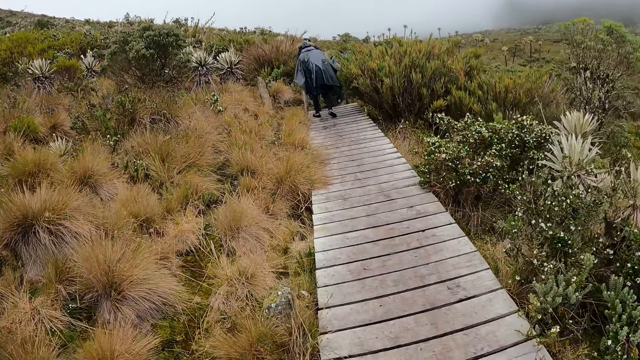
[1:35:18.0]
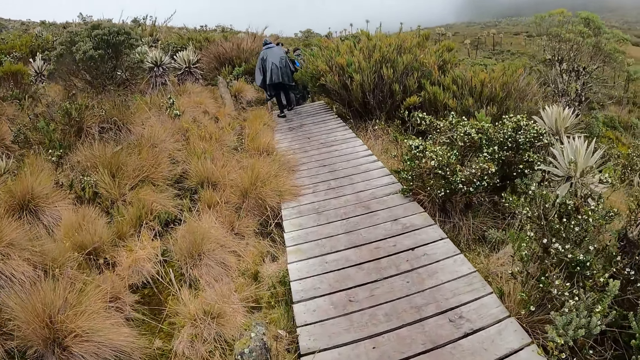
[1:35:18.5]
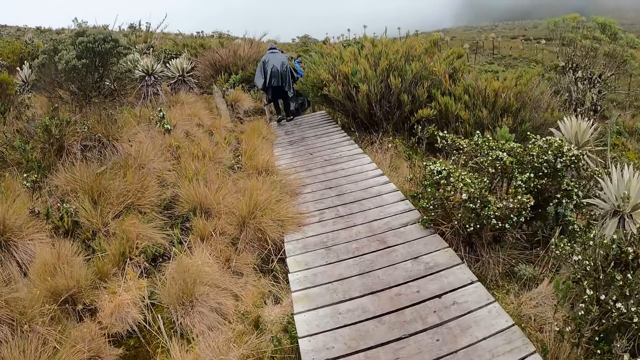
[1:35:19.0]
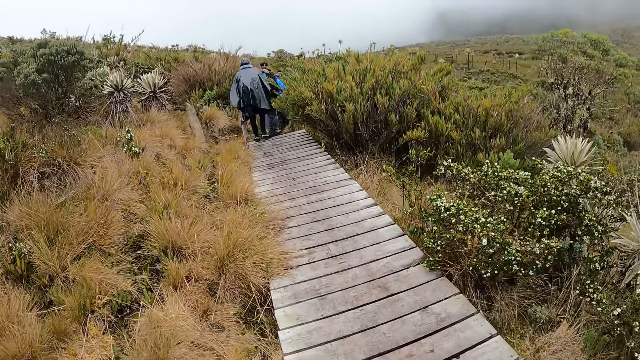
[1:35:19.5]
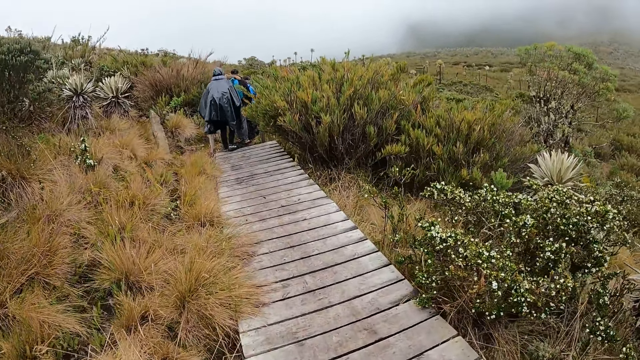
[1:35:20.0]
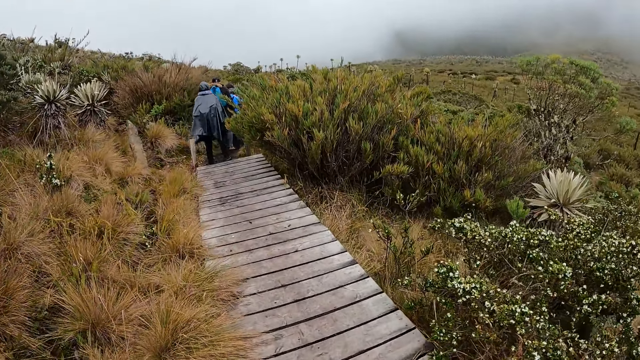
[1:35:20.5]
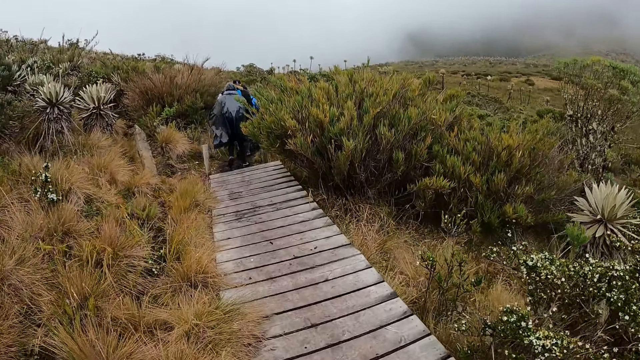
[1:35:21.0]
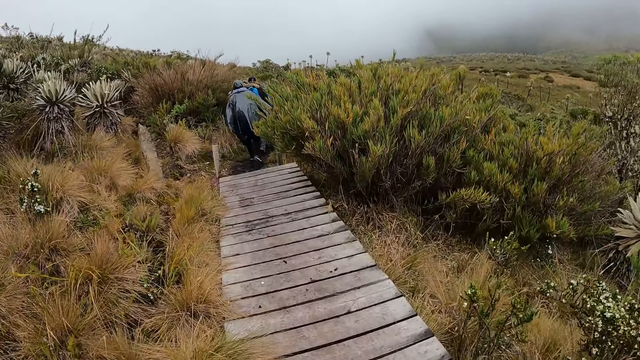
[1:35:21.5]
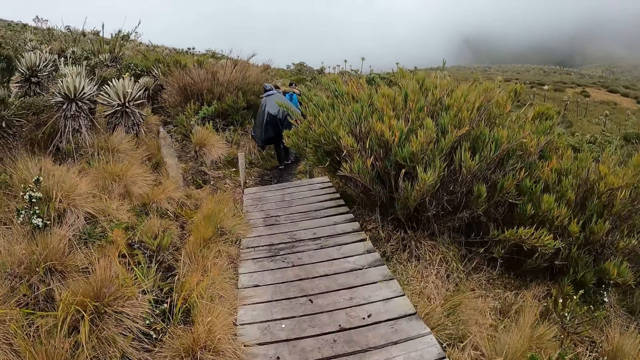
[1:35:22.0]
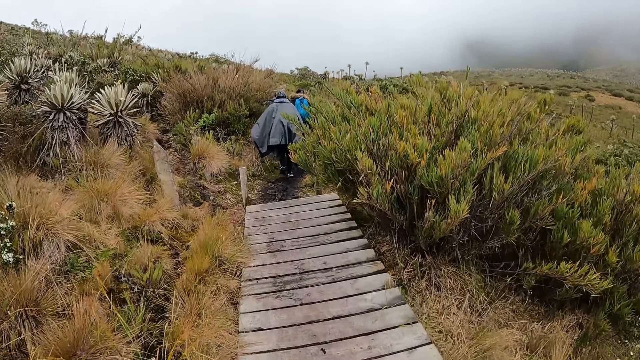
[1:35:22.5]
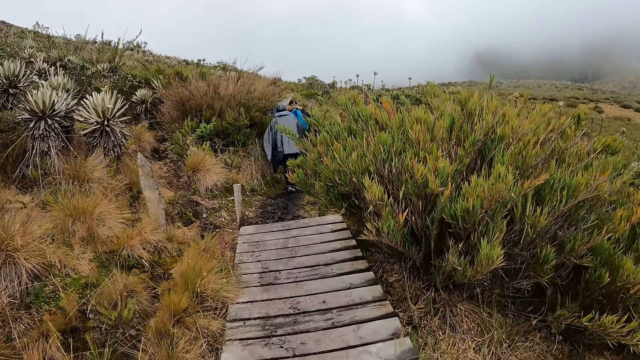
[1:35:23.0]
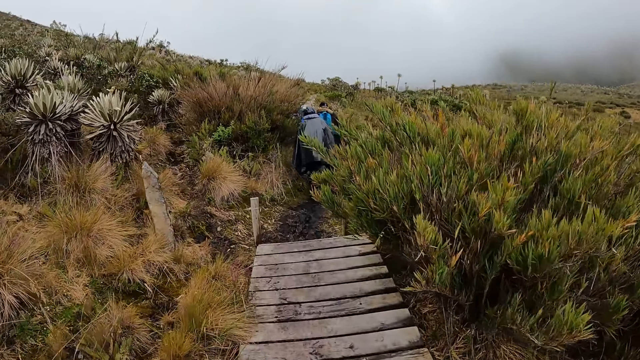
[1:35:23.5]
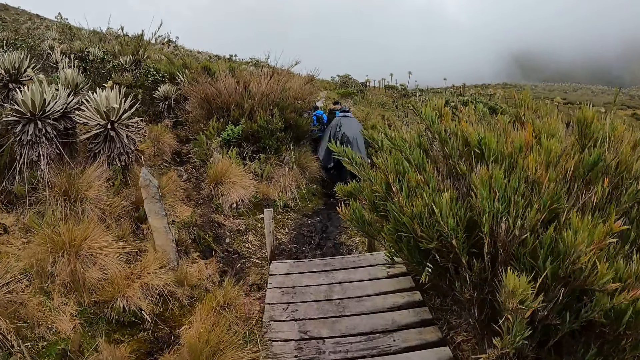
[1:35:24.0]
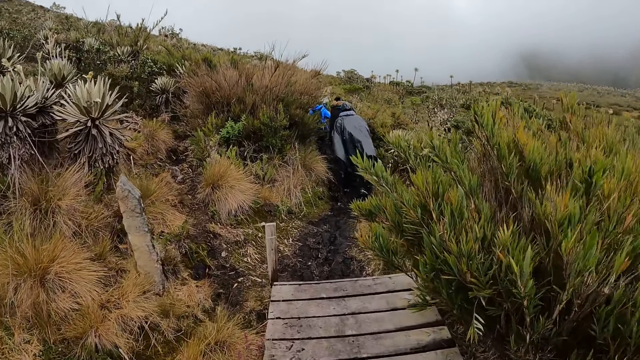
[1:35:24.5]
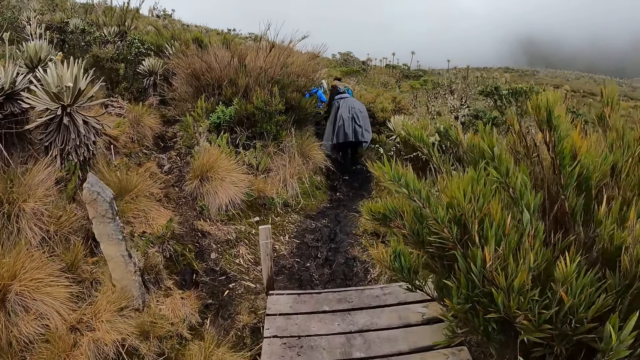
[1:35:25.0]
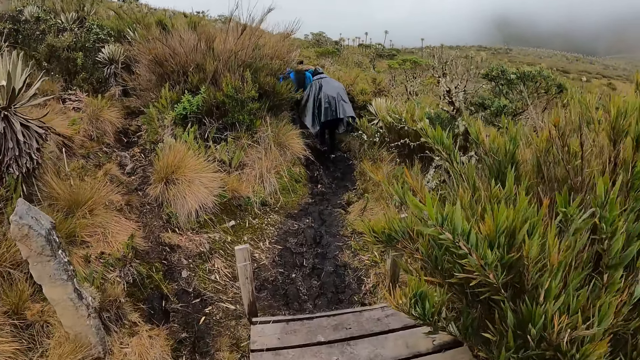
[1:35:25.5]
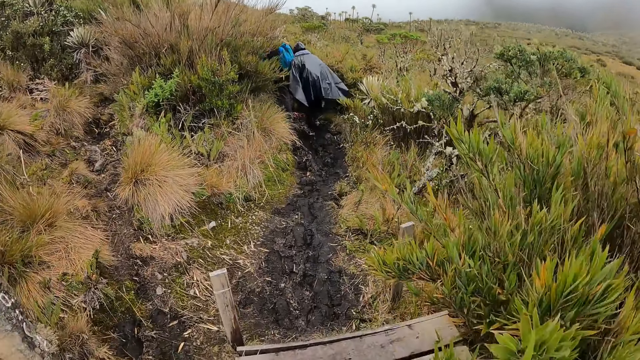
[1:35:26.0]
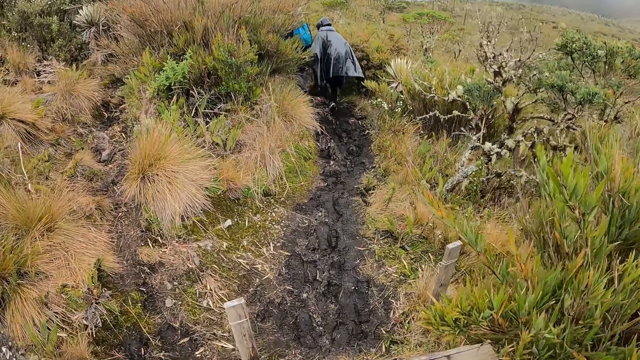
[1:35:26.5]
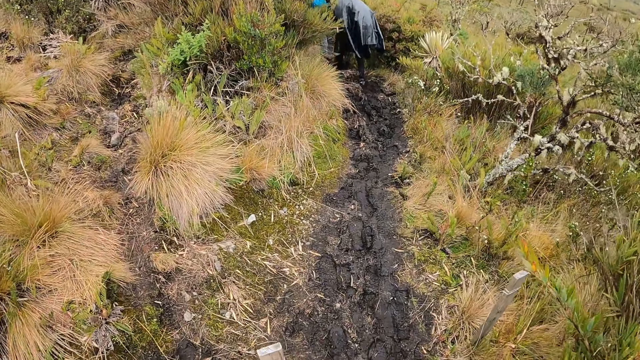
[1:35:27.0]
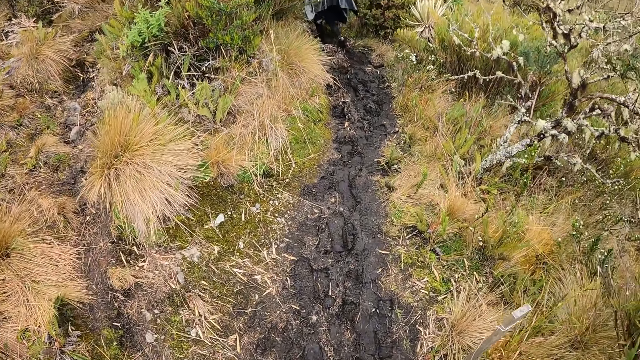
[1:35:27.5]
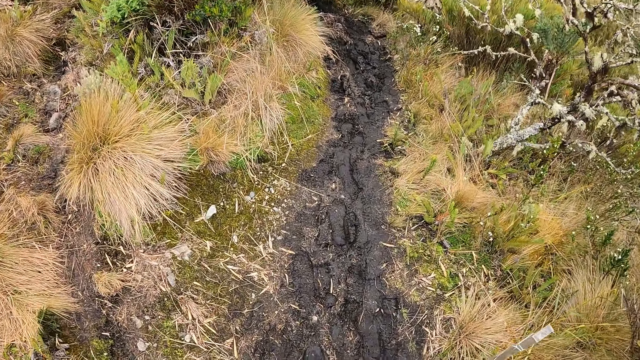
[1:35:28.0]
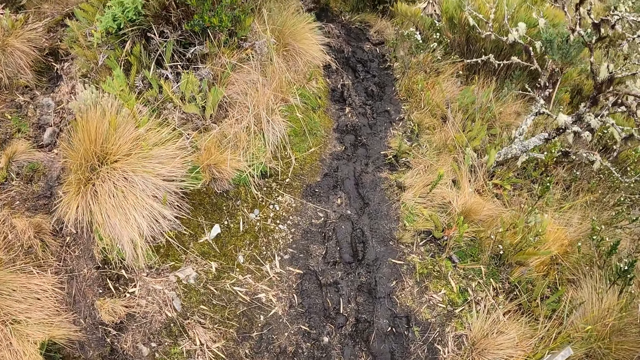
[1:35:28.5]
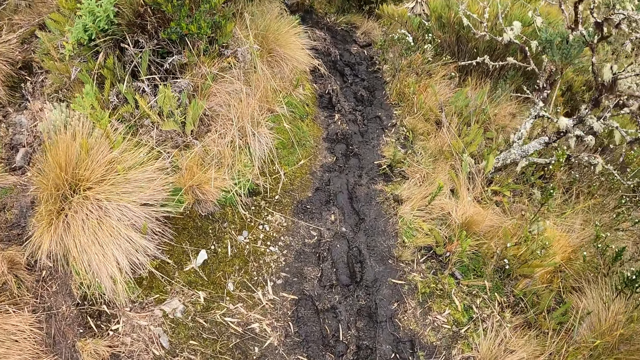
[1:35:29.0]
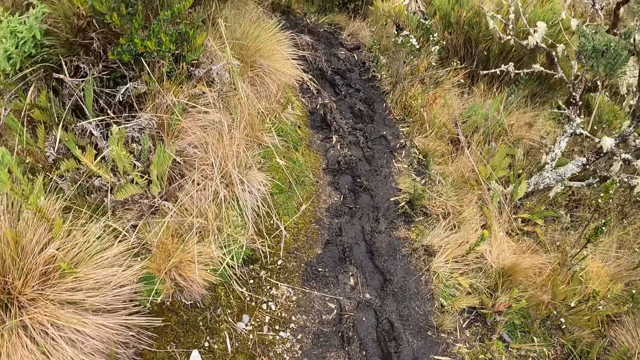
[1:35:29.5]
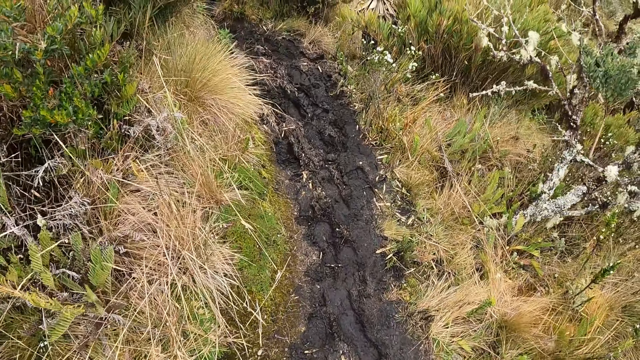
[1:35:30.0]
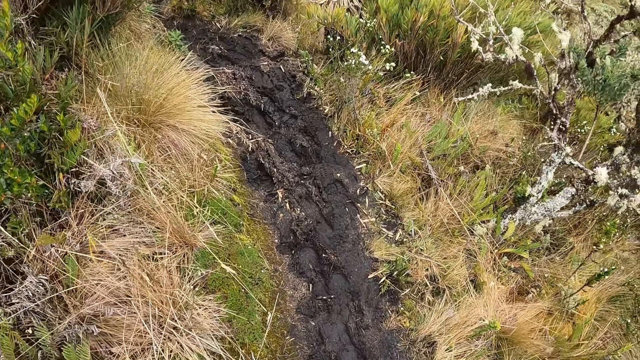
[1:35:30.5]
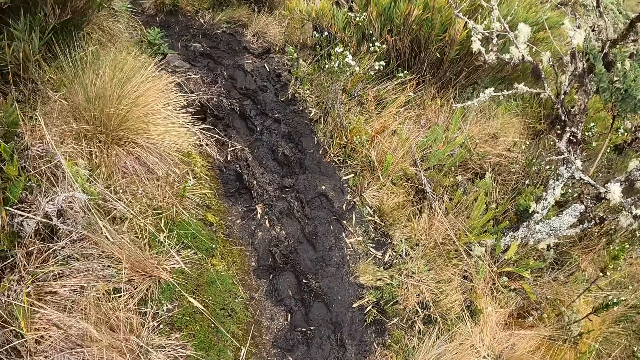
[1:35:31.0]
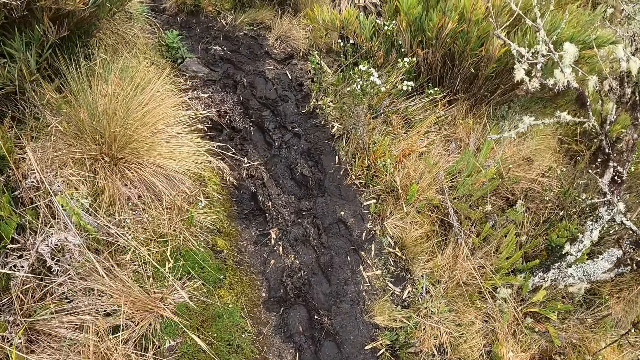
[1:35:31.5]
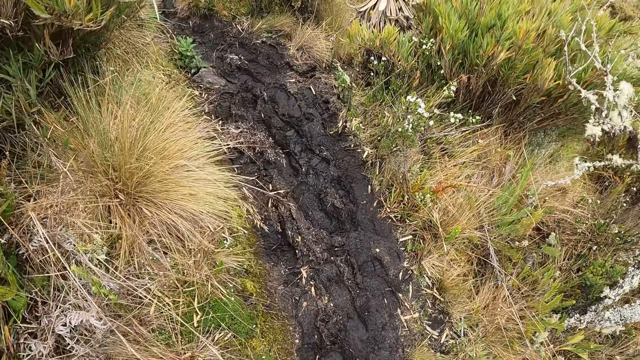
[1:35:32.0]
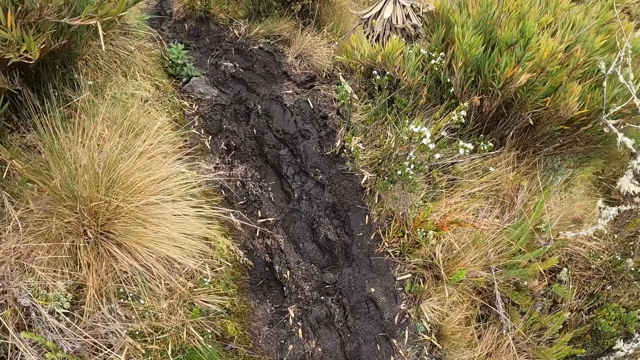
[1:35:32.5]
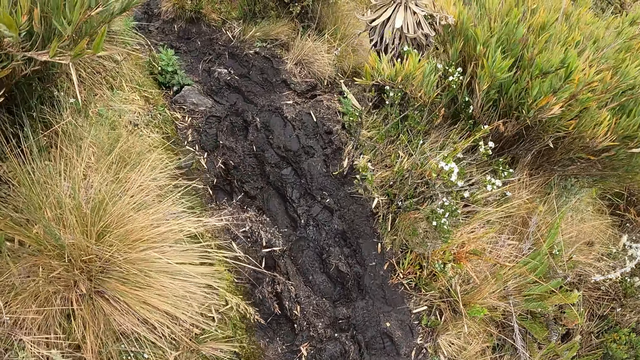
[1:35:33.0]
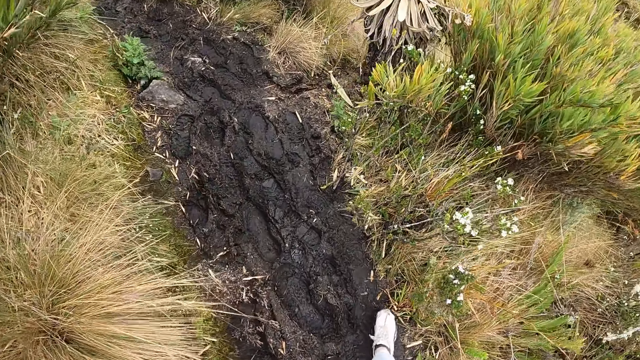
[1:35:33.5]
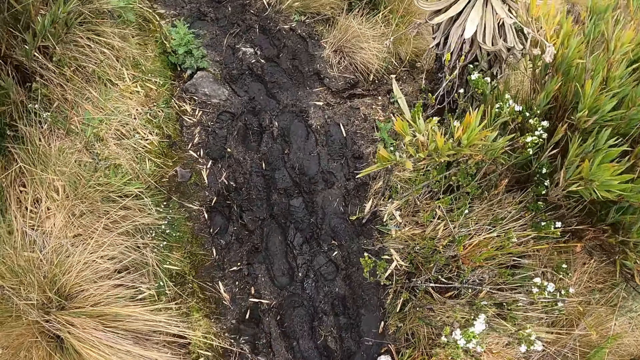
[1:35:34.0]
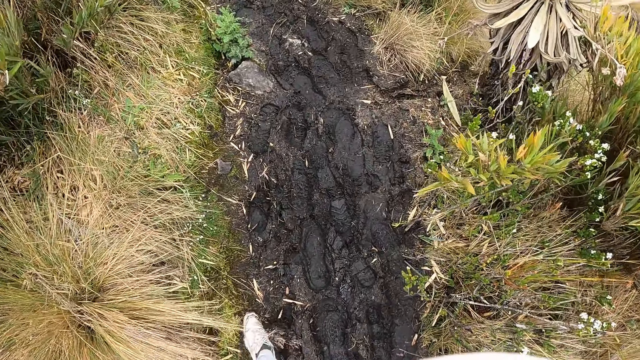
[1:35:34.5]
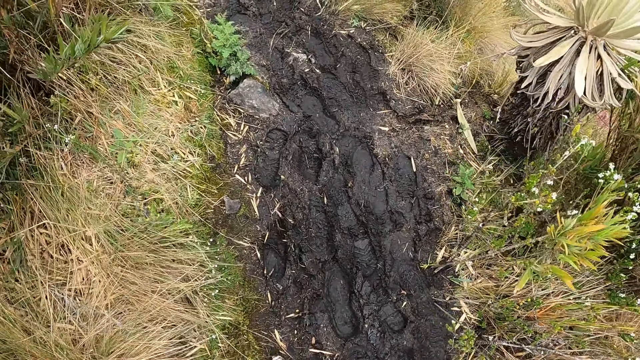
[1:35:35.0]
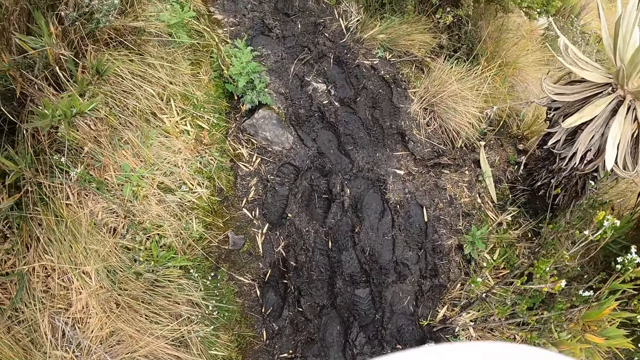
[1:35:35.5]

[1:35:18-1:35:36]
The woman walks on swampy ground along the path on the hill. The camera wearer walks on the swampy ground with the group of people along the path on the hill. They look at the ground.

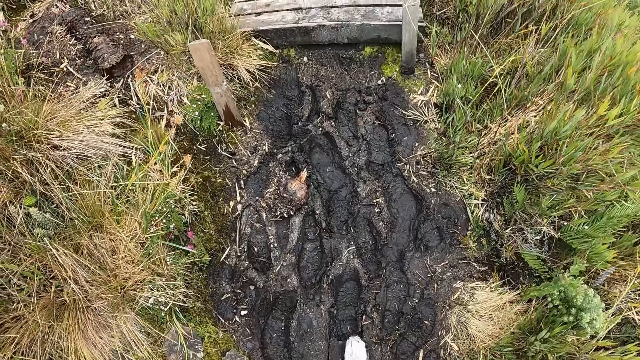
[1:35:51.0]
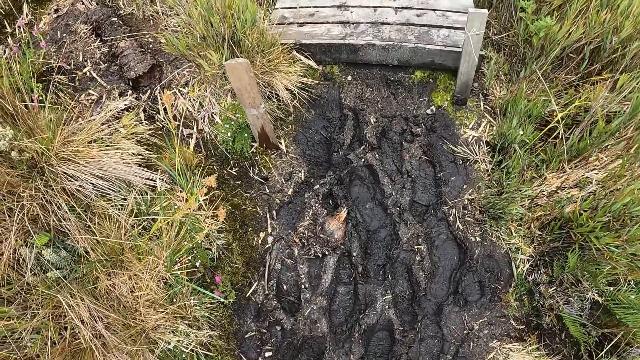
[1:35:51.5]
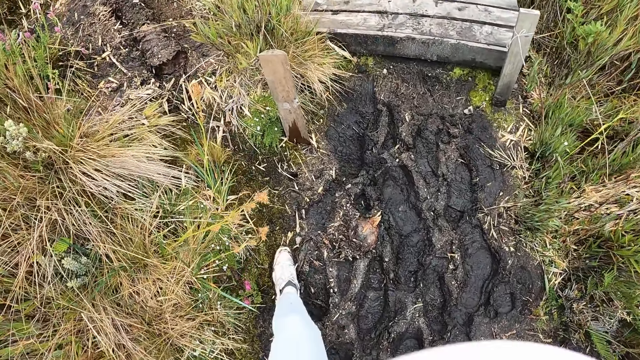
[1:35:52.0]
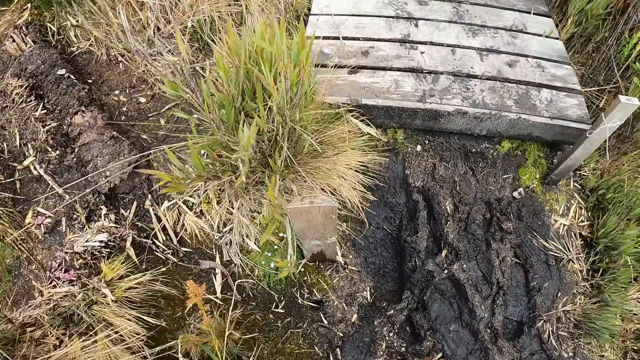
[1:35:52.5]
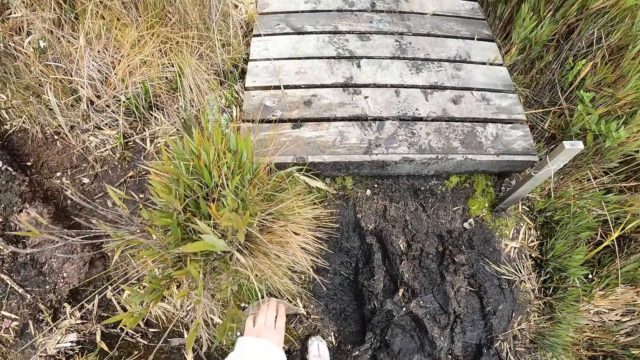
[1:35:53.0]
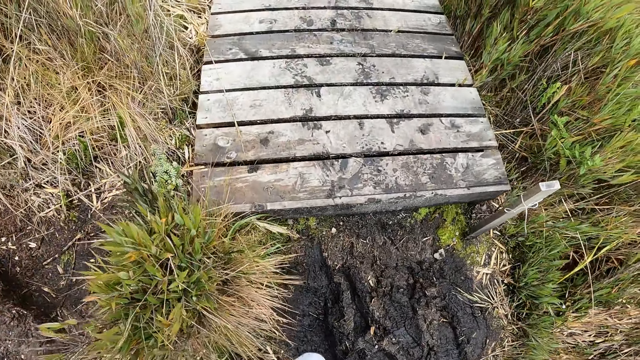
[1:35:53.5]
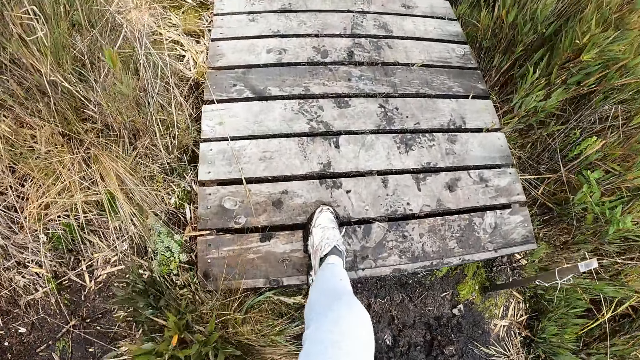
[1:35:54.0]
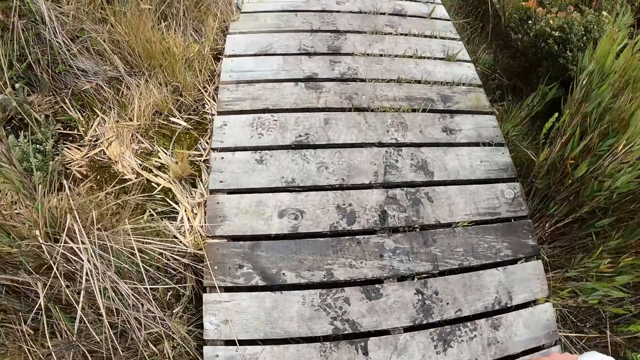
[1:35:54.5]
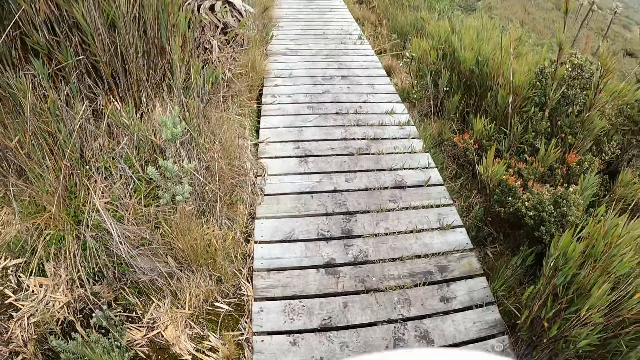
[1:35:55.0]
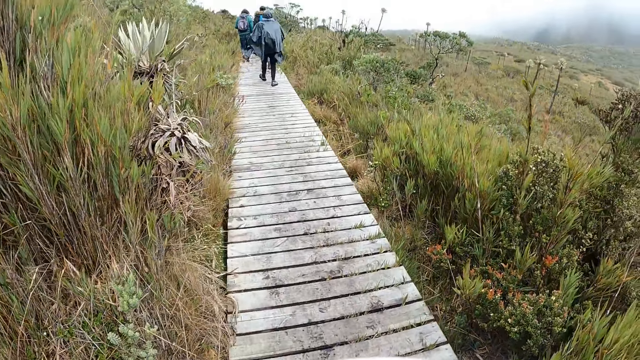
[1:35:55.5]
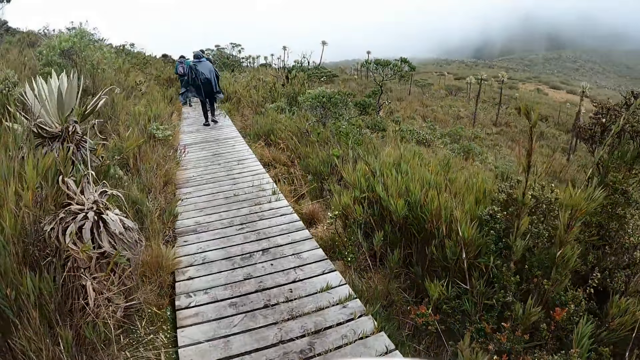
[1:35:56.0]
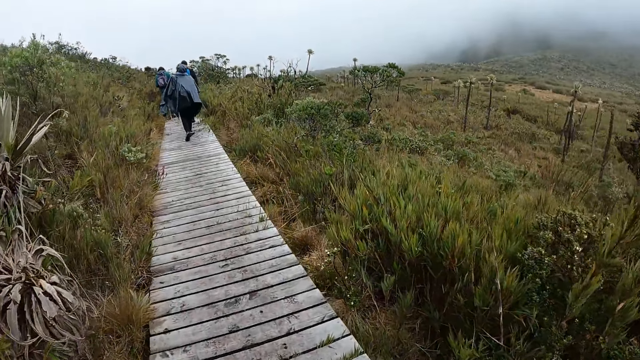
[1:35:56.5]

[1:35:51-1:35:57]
The camera wearer holds a wooden post on the ground along the path with his left hand. He walks on a wooden walkway with the group of people along the path on the hill.
